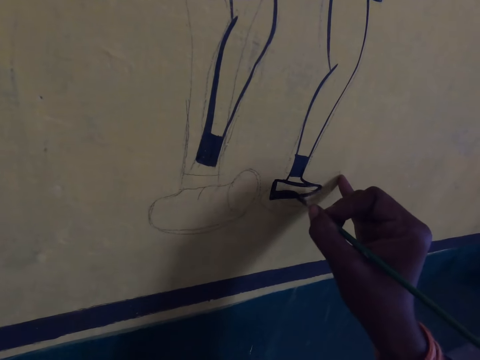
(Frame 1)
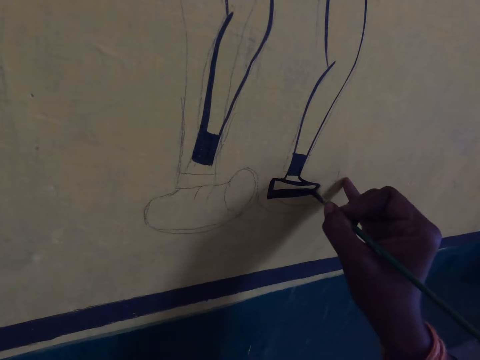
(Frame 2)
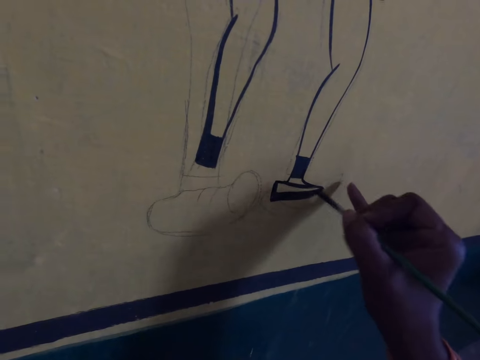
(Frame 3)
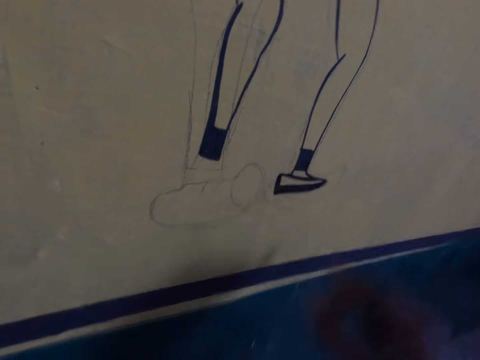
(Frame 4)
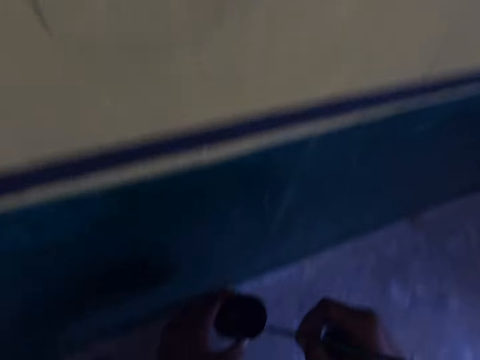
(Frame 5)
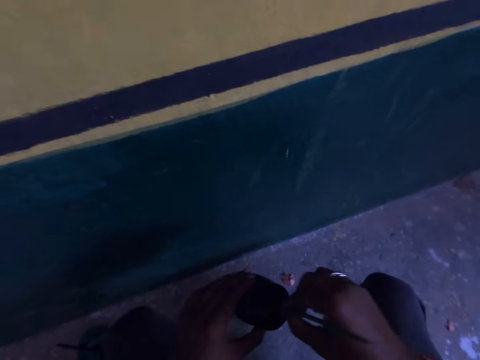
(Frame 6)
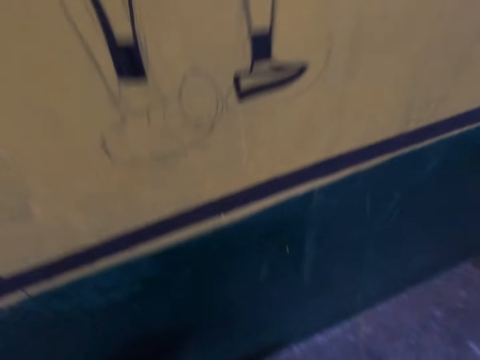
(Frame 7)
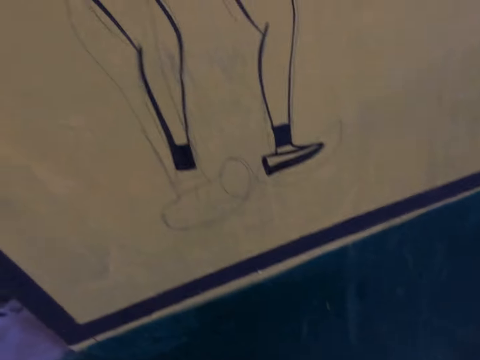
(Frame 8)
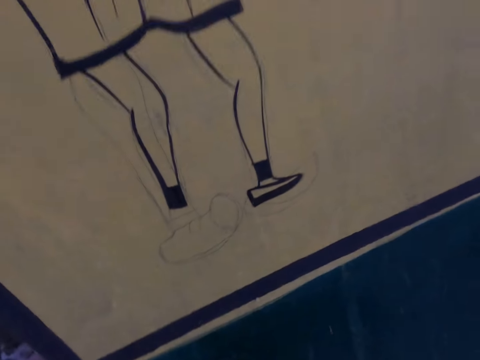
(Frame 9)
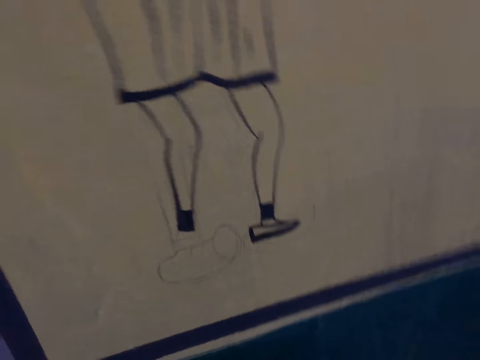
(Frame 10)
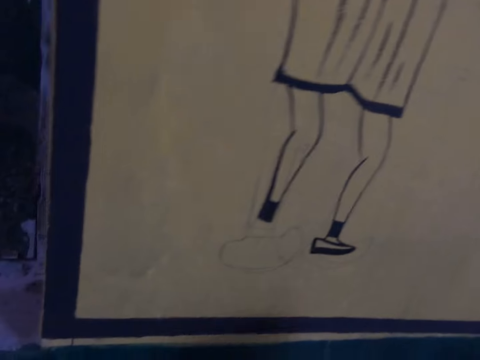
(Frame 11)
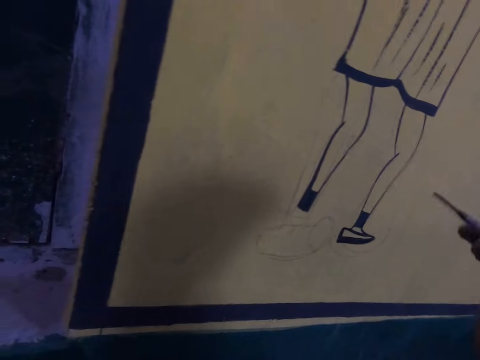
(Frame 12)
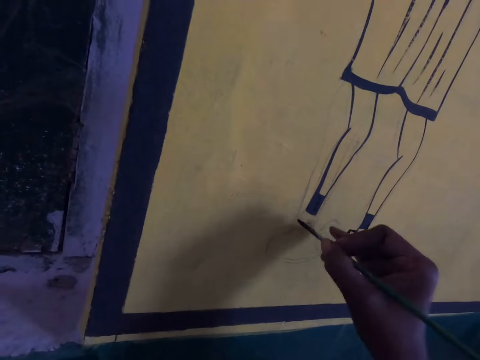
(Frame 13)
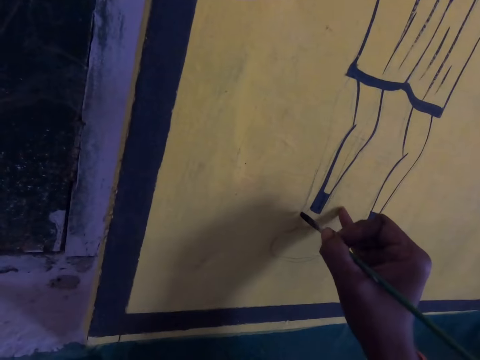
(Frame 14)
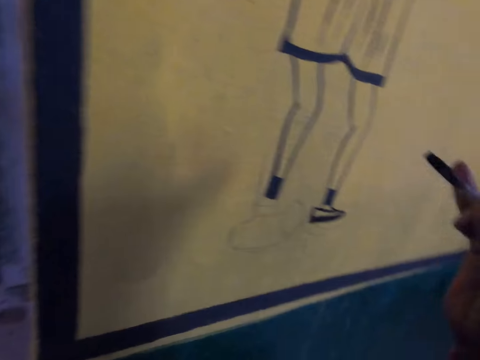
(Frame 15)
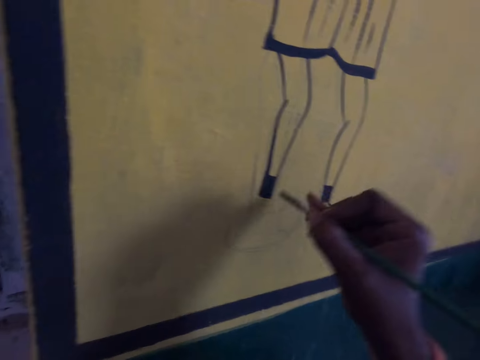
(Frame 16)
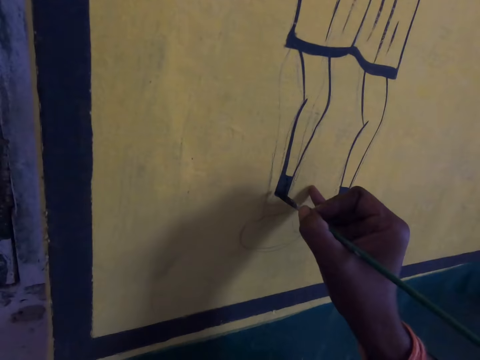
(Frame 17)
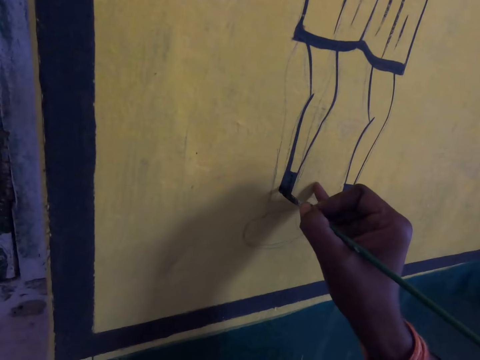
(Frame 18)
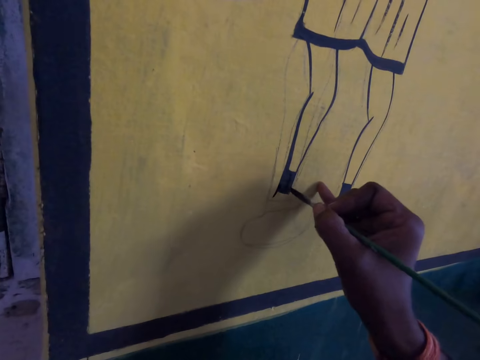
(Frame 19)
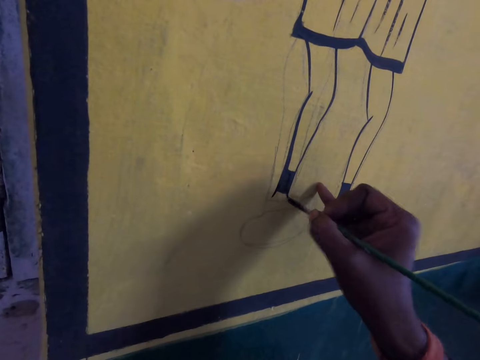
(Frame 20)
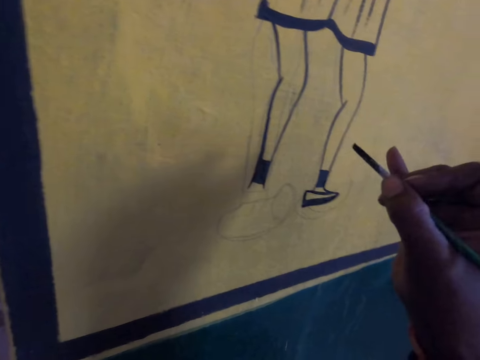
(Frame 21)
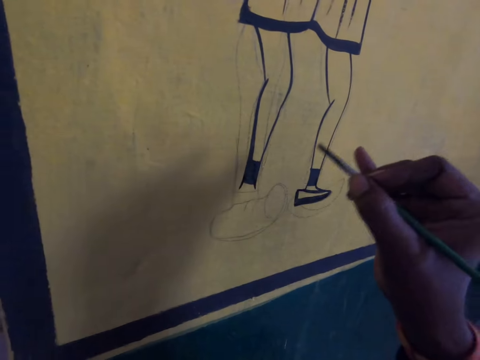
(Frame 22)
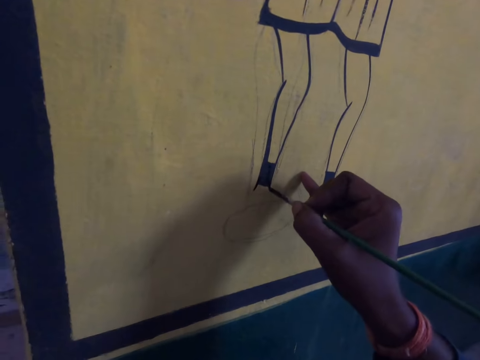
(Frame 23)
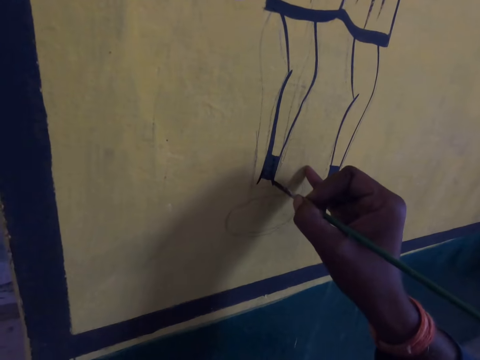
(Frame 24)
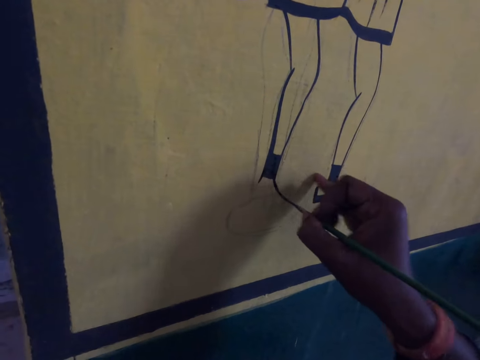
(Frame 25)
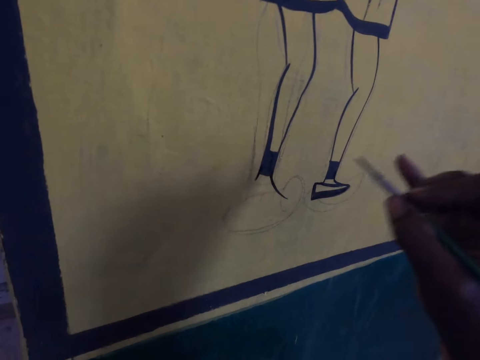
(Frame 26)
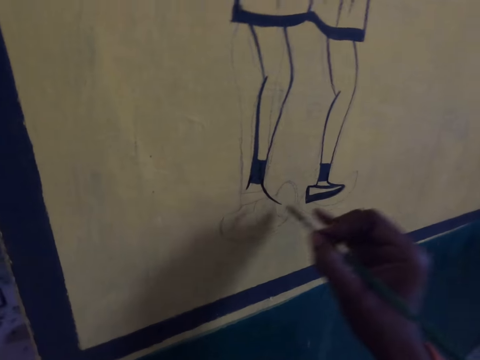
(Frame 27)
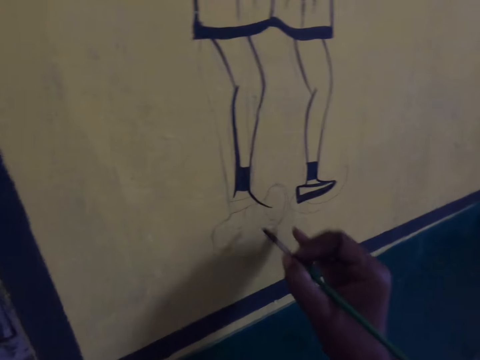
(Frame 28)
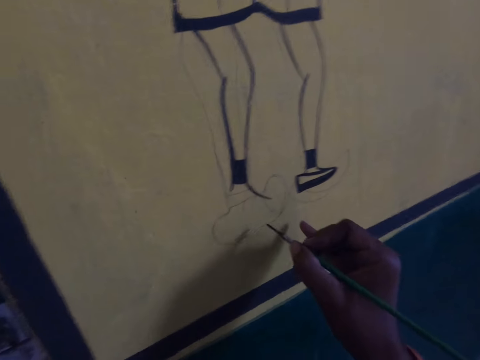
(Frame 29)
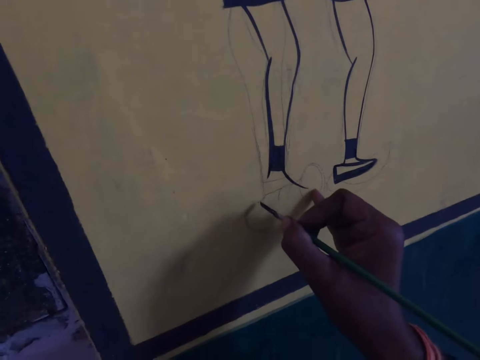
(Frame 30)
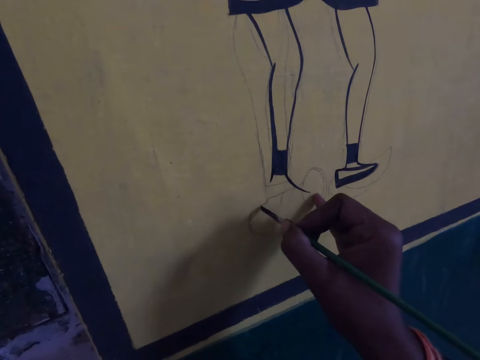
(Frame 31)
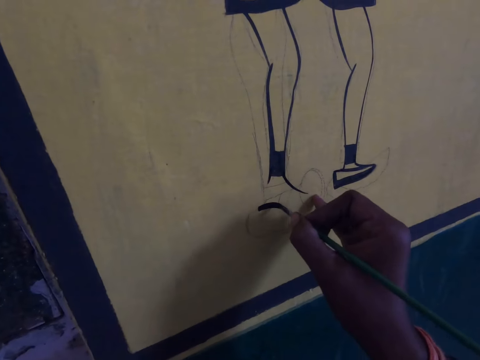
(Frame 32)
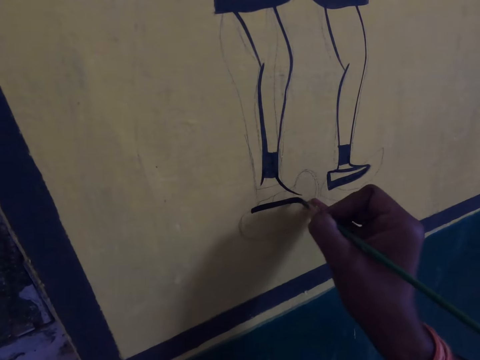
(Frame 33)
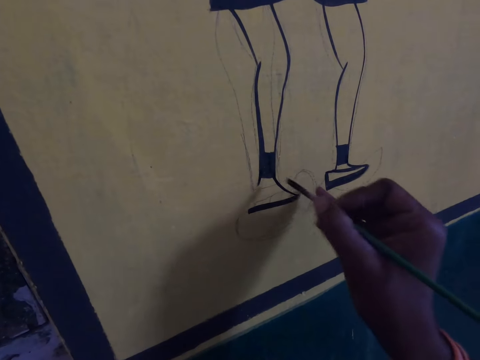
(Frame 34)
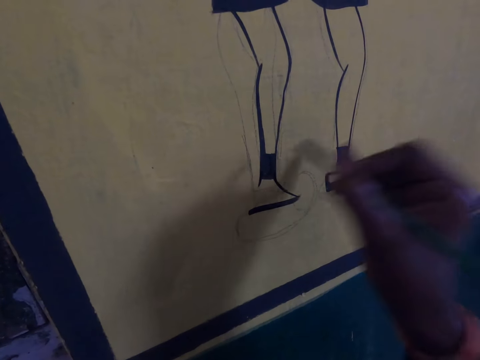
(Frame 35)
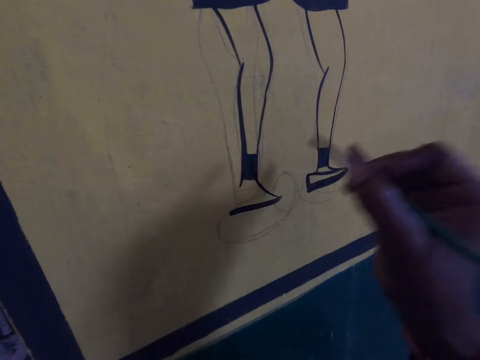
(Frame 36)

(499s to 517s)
The camera wearer dips the drawing brush or paintbrush into the paint container. They draw on a board using the paintbrush. They draw on the board using the paintbrush repeatedly.

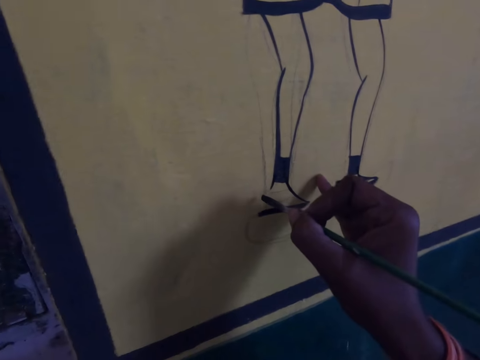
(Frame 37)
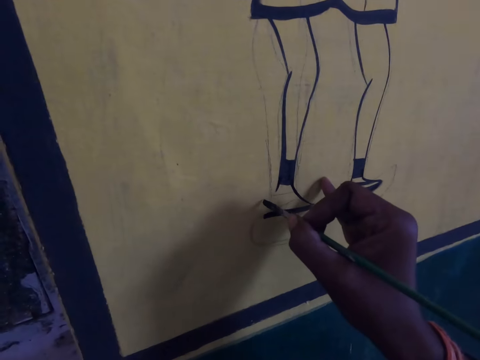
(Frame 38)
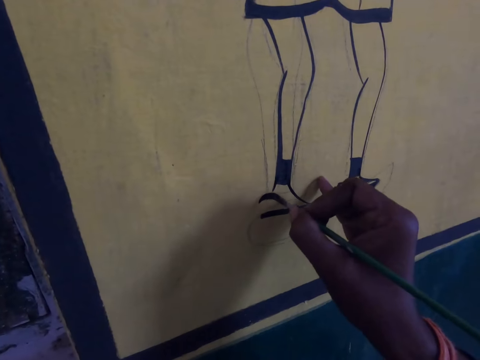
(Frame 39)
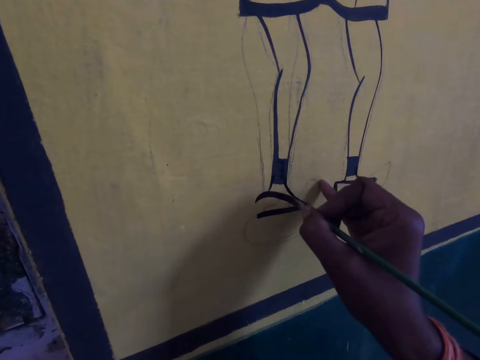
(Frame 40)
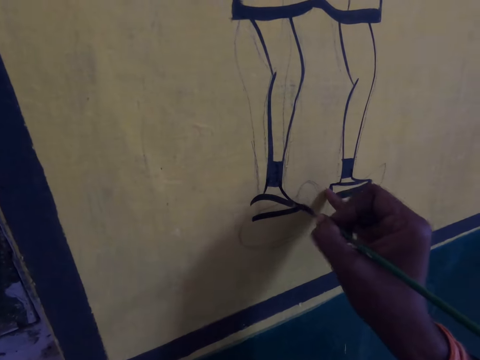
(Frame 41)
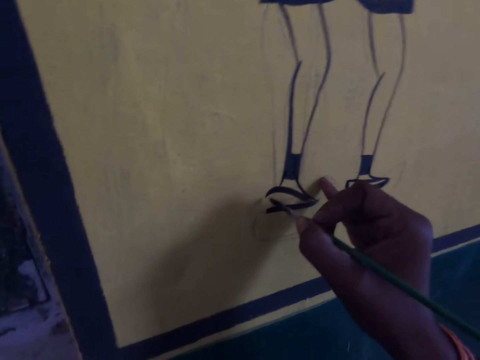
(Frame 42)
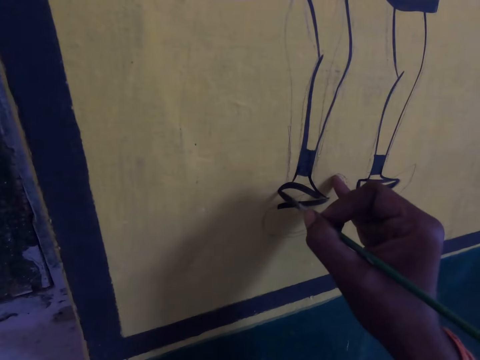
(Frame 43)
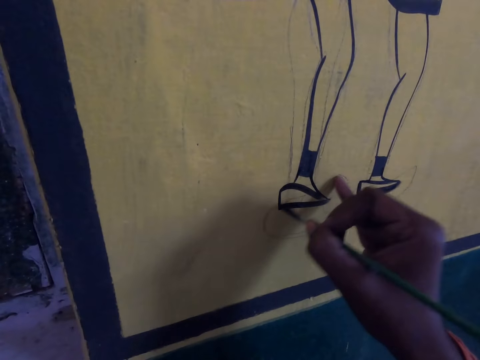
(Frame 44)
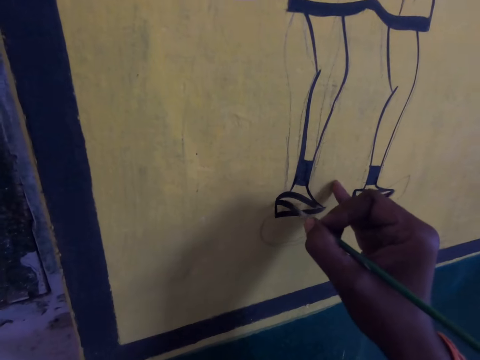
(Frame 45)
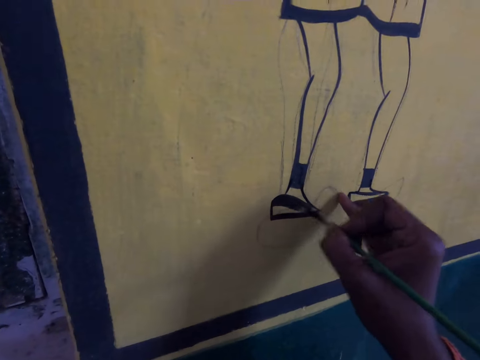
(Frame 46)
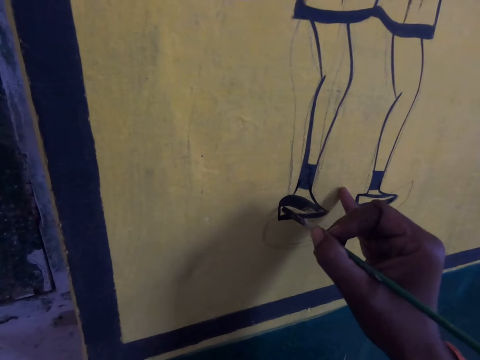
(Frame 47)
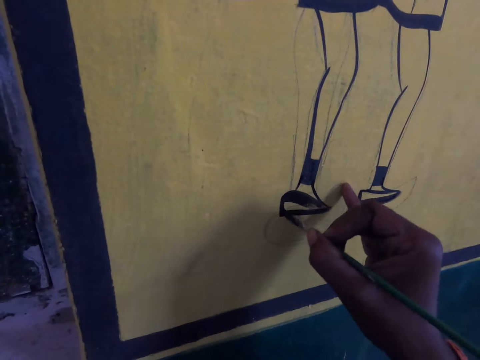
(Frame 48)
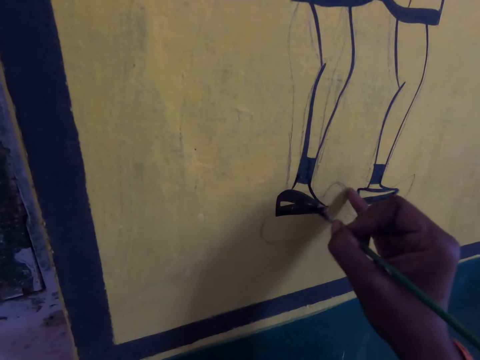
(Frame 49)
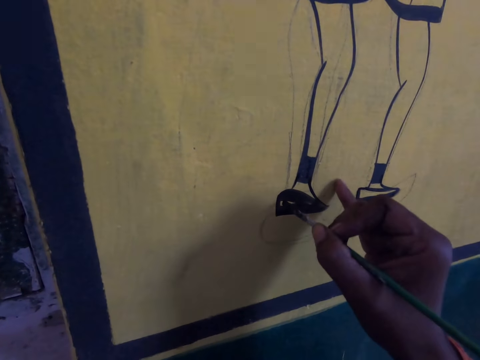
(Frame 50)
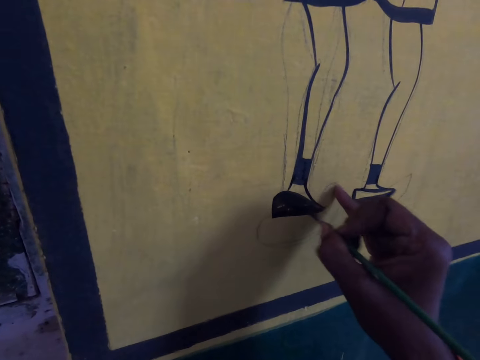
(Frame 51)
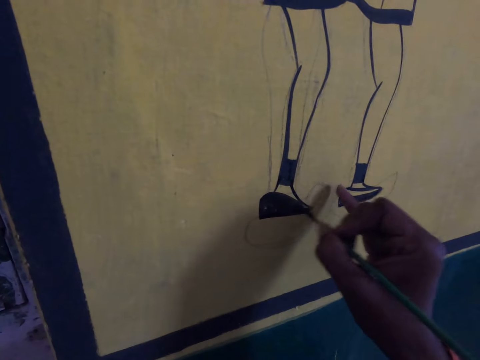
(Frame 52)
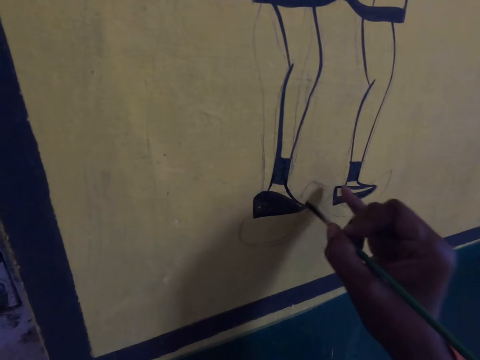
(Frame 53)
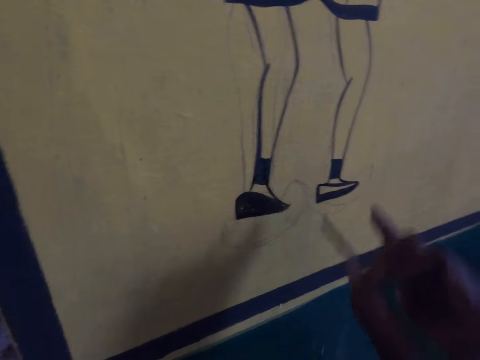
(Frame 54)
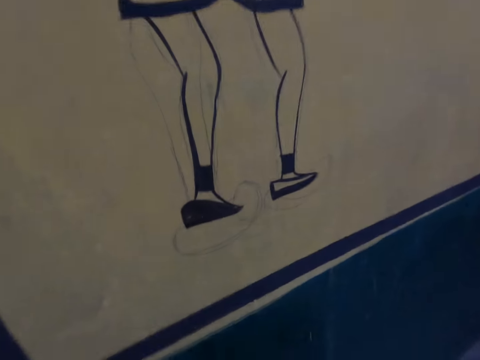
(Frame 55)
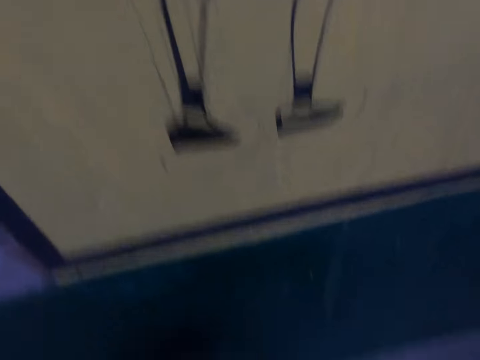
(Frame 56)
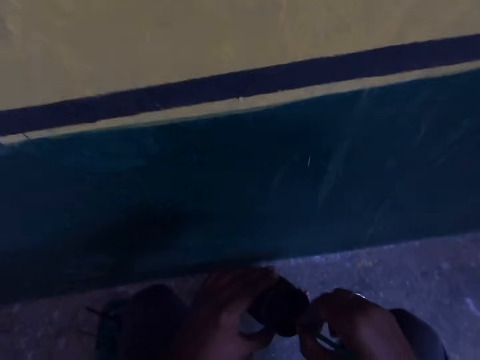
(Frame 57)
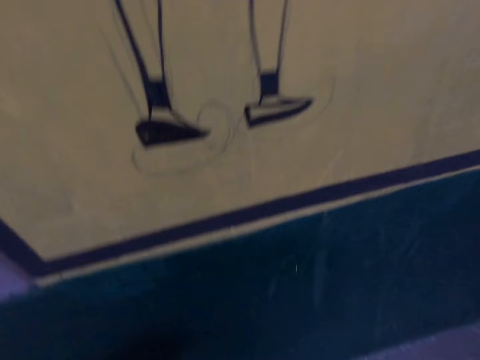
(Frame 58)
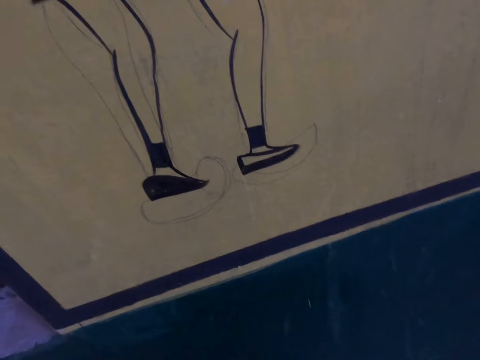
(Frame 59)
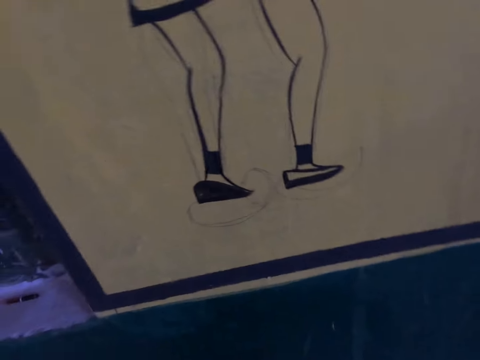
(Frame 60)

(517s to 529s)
The camera wearer draws on a board using a paintbrush. They draw on the board using the paintbrush repeatedly. They dip the drawing brush into the paint container.
